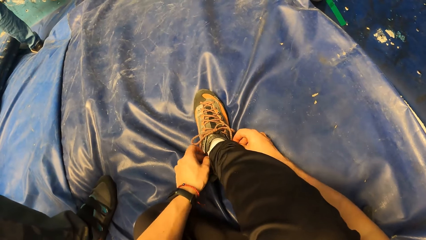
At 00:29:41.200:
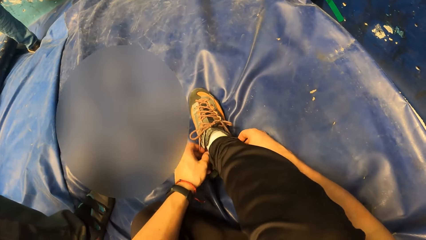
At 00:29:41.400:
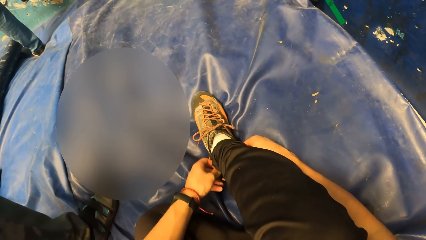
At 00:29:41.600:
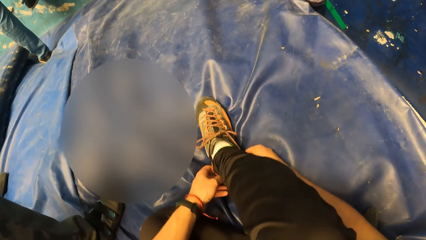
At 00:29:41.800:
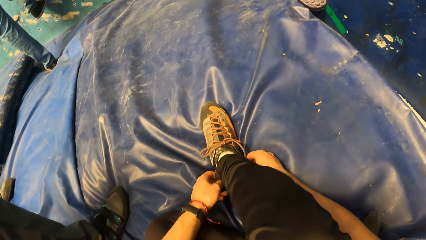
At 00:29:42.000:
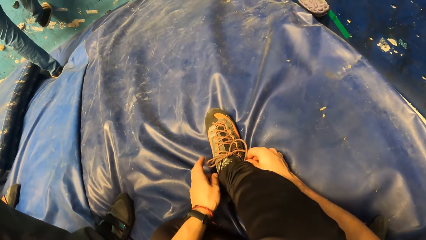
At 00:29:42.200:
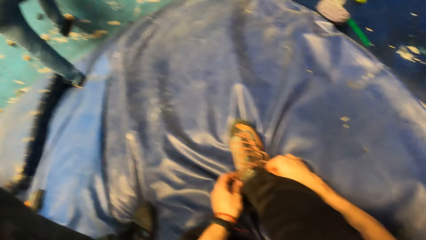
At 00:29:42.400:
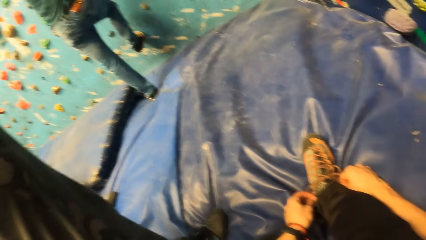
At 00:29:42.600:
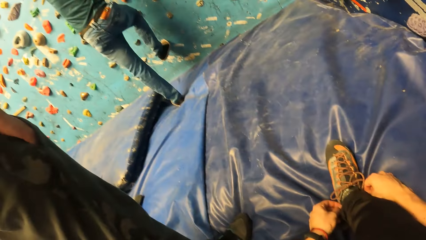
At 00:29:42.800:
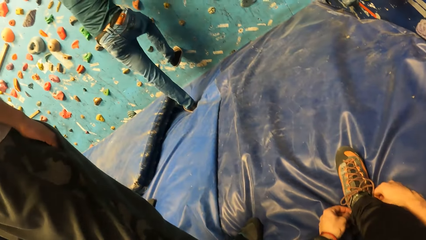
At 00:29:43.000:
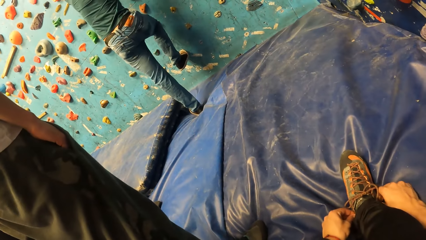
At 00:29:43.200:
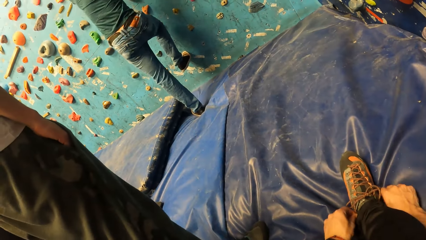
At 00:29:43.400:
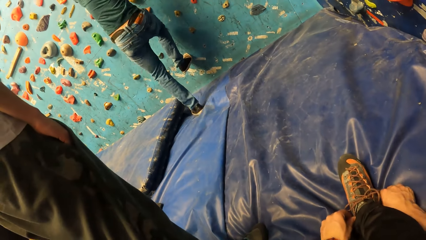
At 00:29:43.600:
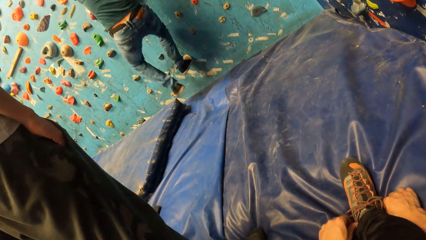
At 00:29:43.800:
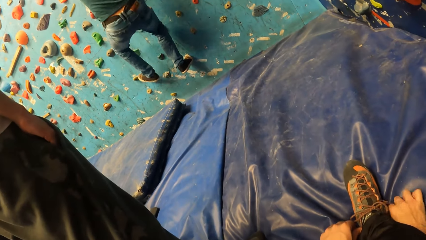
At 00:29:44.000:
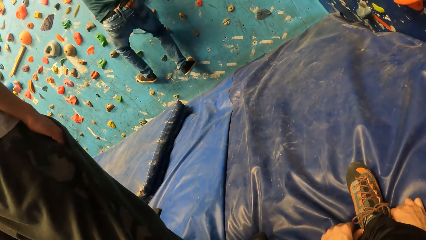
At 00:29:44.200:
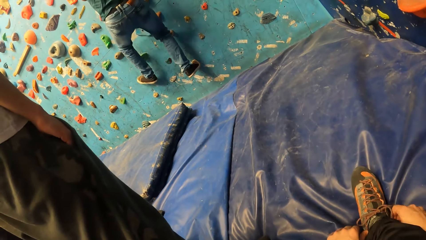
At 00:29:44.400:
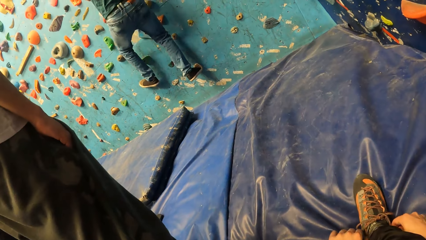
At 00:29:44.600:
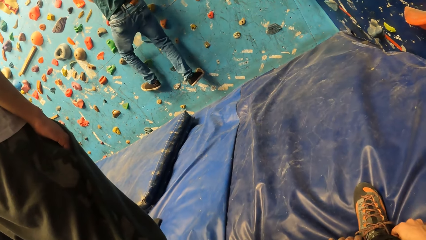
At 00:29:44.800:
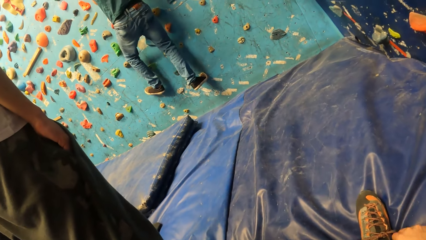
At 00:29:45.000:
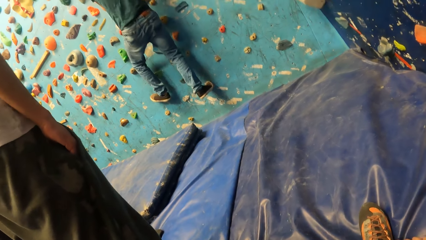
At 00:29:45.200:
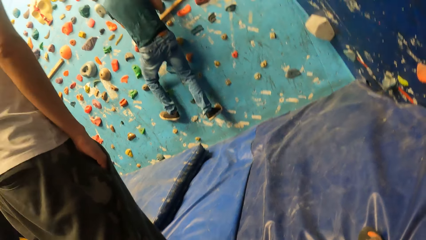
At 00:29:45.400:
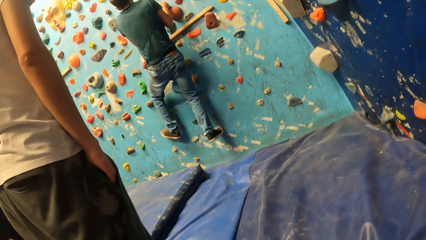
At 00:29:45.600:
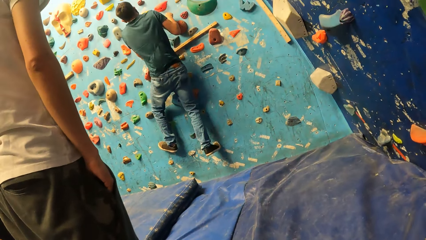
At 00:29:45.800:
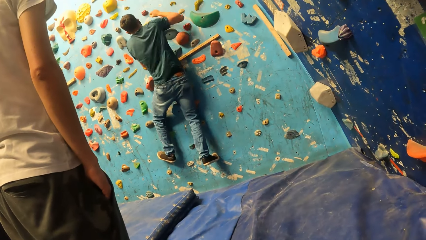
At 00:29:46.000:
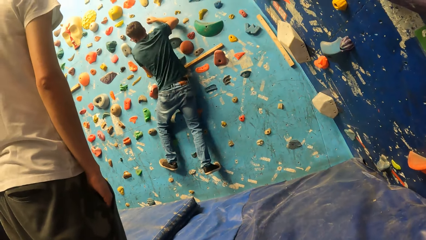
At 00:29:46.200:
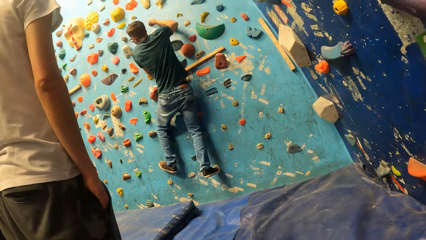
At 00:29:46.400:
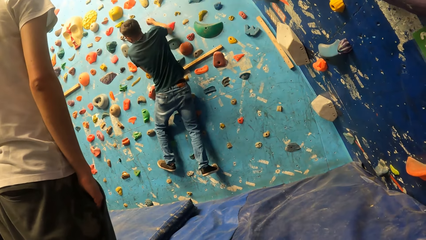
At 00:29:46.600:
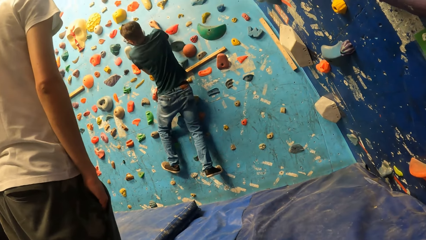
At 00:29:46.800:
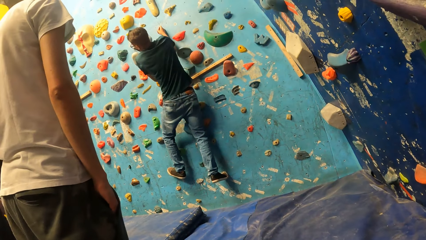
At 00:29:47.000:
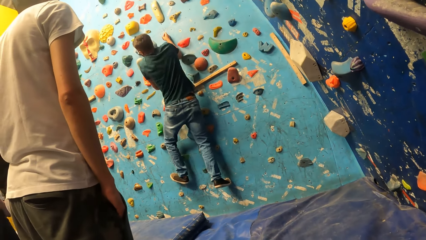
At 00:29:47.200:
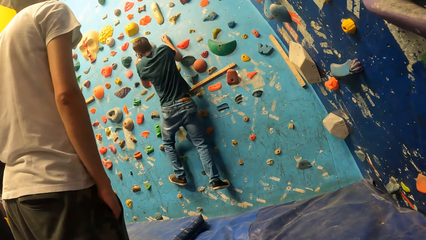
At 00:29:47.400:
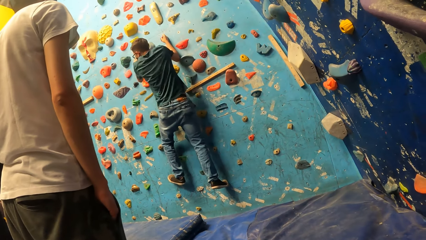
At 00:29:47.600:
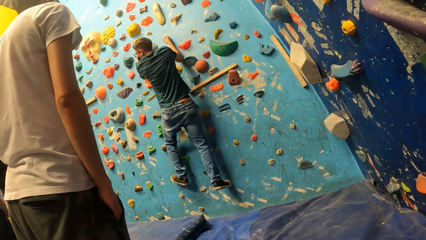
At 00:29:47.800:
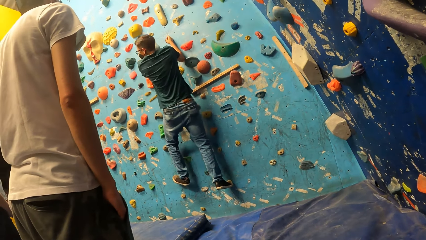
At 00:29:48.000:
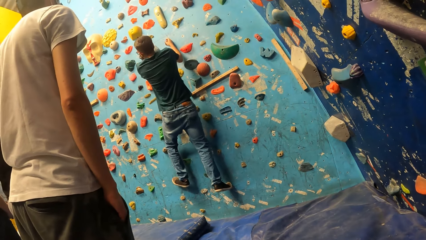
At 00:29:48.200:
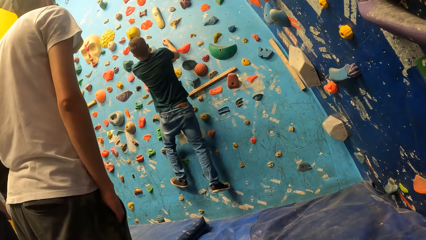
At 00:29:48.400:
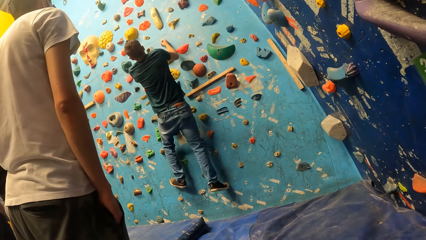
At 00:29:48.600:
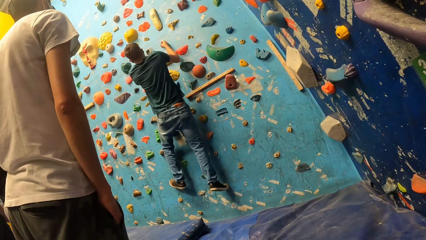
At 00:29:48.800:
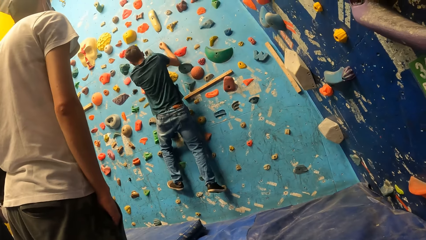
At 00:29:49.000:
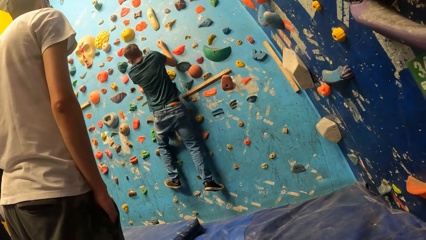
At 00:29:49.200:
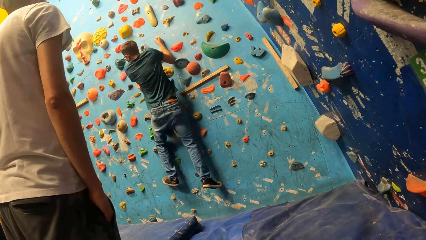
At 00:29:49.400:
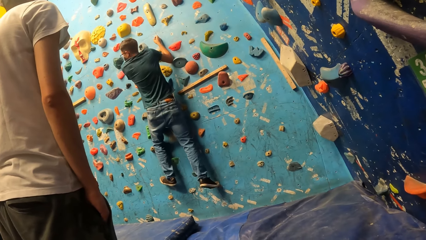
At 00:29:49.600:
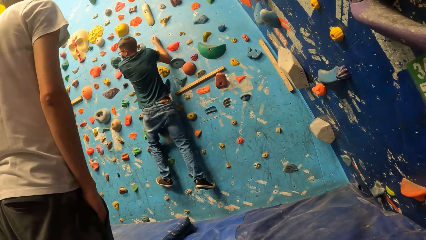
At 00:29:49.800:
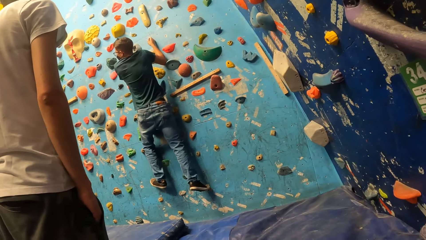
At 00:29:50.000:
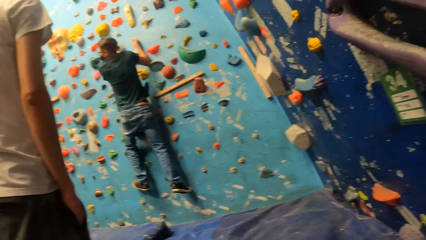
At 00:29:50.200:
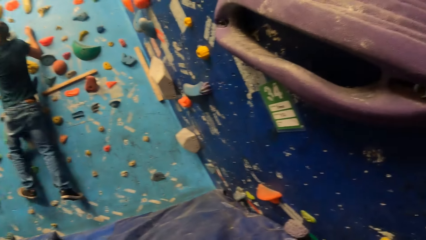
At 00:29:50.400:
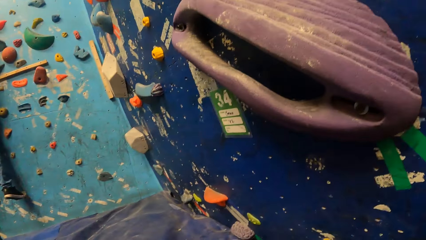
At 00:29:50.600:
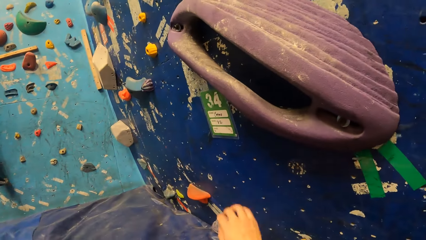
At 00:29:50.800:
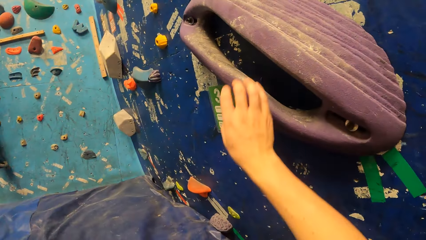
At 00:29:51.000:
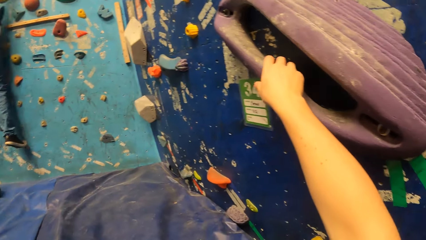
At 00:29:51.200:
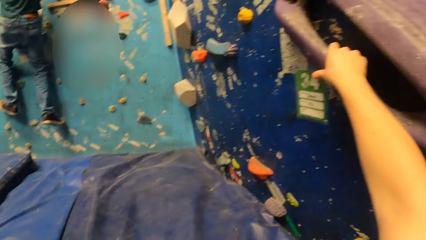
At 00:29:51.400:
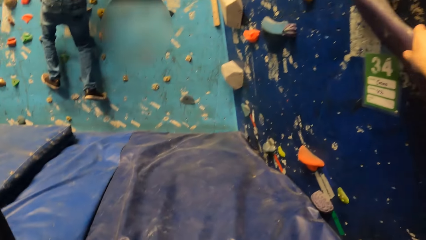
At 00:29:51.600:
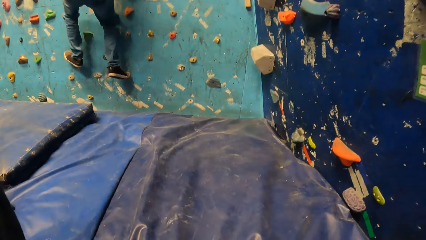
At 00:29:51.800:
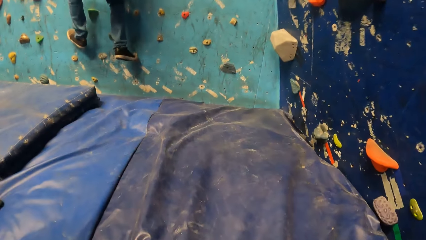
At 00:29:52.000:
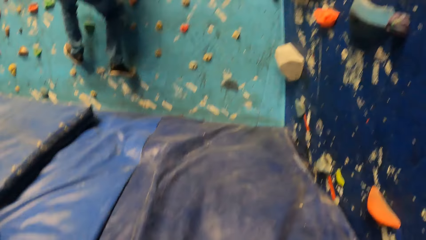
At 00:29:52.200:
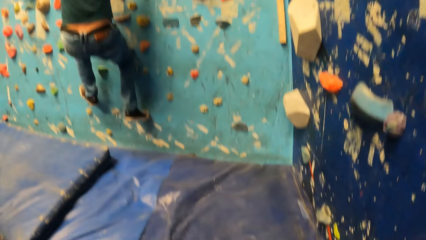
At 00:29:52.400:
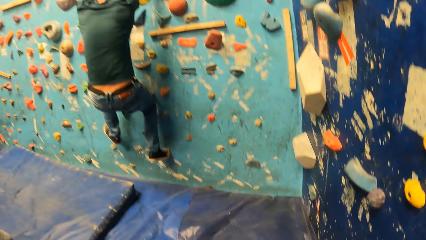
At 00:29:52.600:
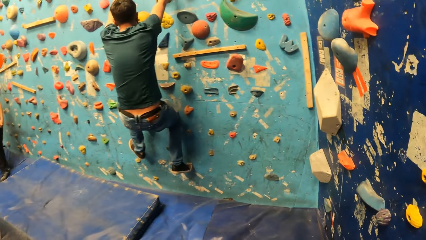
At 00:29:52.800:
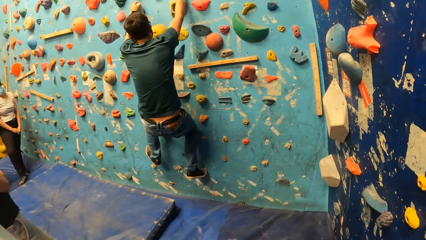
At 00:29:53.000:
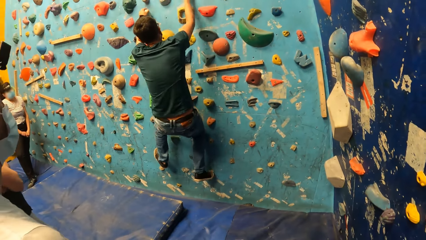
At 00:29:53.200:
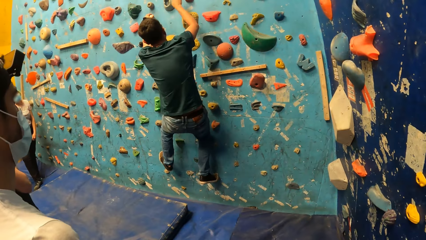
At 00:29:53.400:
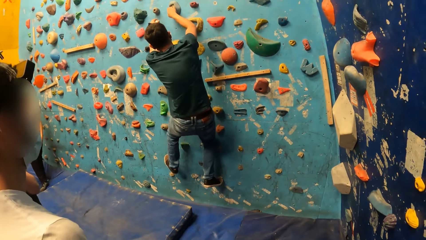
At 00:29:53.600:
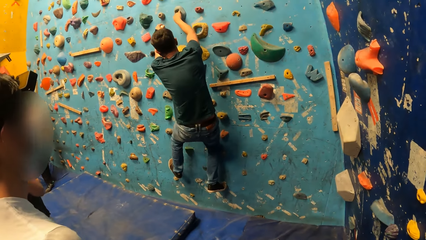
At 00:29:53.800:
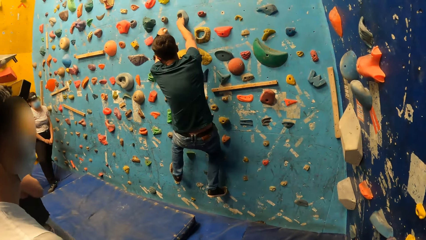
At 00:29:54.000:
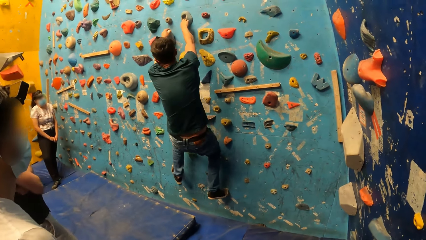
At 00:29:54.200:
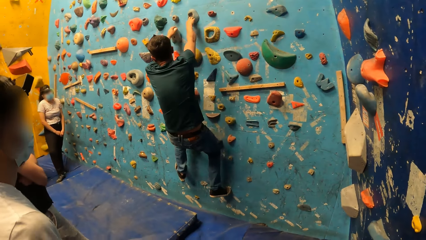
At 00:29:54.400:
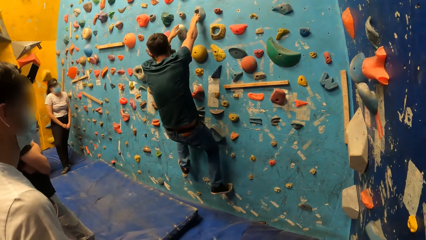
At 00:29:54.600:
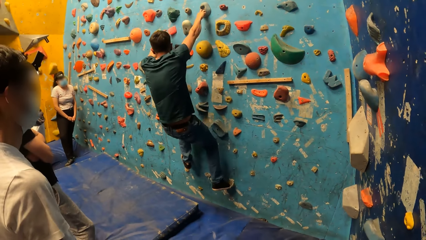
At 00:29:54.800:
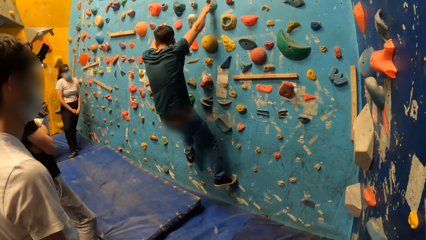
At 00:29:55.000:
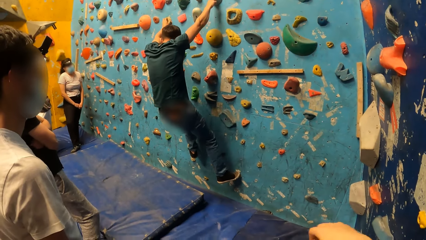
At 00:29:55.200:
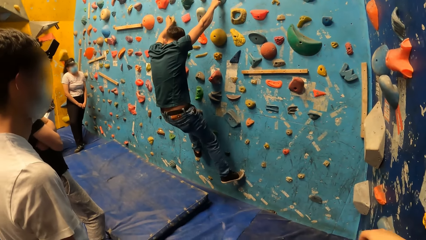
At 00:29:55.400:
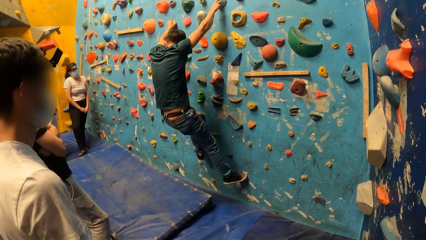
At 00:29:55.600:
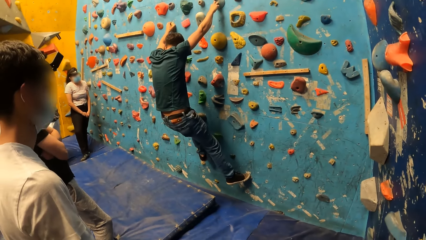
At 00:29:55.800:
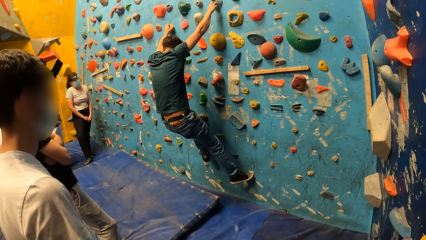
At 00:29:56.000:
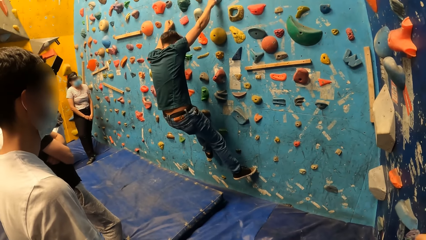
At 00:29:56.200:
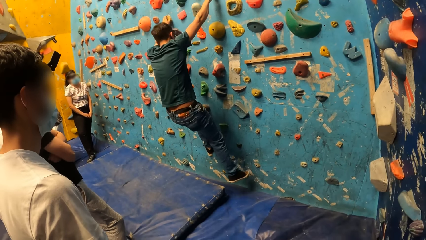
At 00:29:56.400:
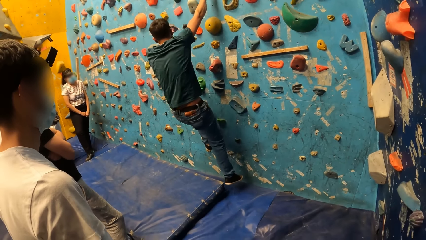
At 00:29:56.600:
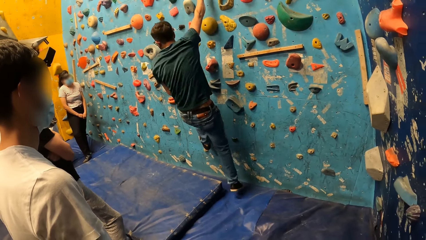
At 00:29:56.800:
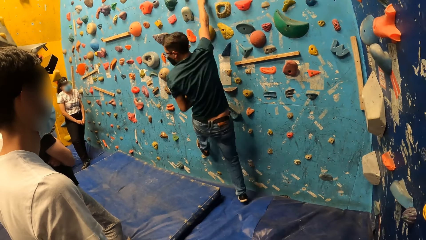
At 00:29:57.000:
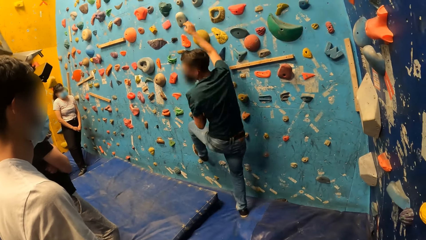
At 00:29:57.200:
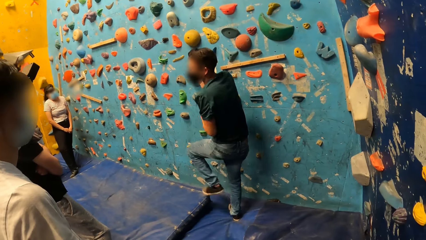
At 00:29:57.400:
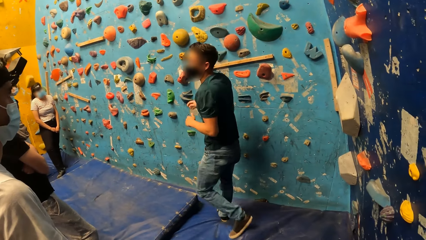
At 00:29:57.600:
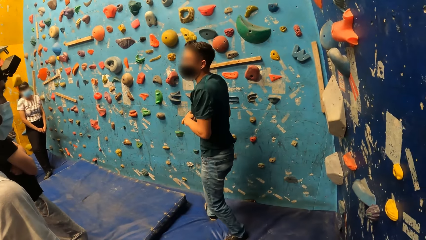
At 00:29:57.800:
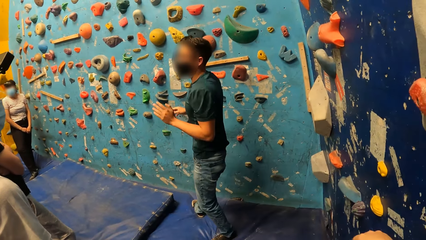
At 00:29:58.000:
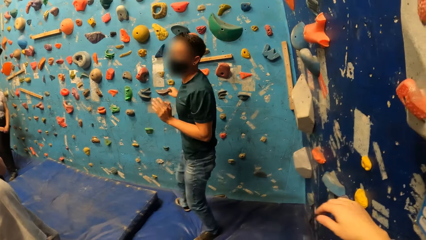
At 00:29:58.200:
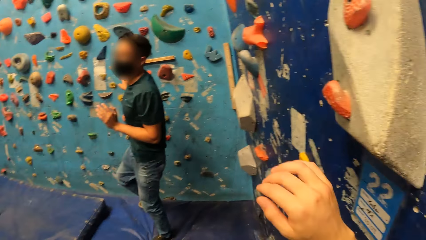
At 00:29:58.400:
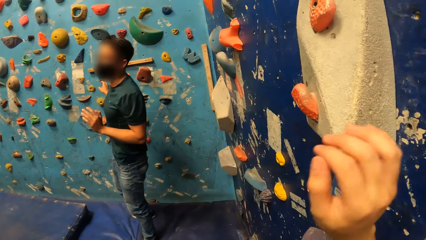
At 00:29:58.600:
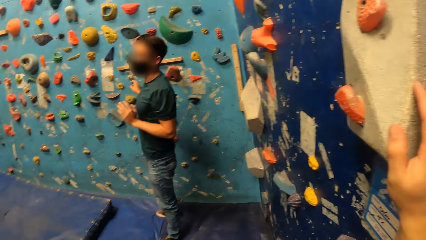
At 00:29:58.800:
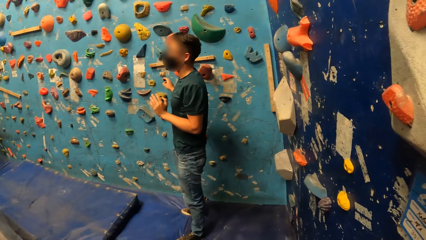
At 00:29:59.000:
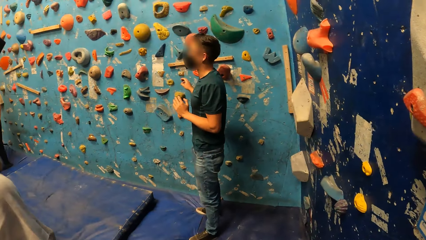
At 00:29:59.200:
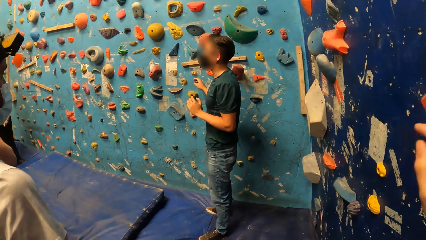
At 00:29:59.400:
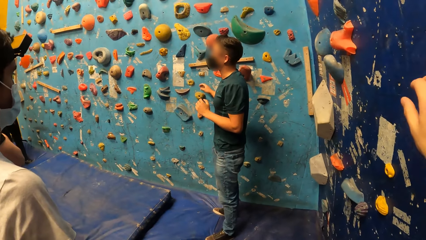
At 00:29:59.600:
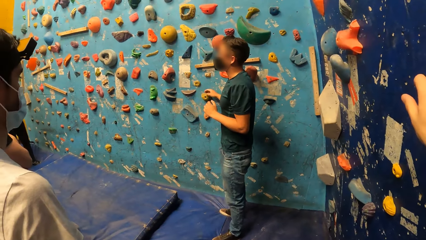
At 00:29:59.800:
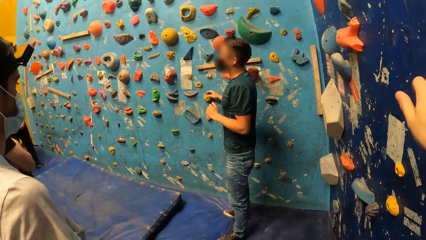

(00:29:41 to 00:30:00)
A man climbs the bouldering wall with both hands. The camera wearer looks around. He holds a climbing hold on the bouldering wall with his right hand. He touches the climbing mountain. He looks around. The man jumps down from the bouldering wall on a crash pad. The man interacts with the camera wearer and the group of people. The camera wearer holds the climbing hold on the bouldering wall with his right hand. He touches the climbing mountain.
